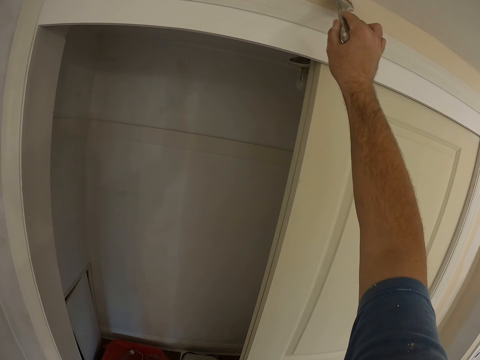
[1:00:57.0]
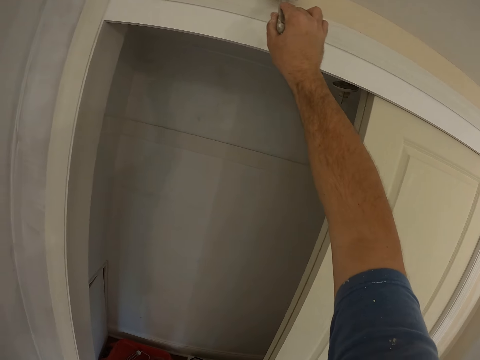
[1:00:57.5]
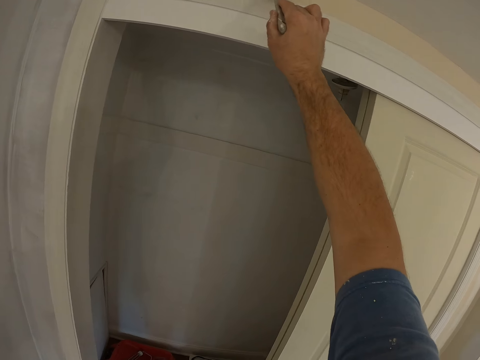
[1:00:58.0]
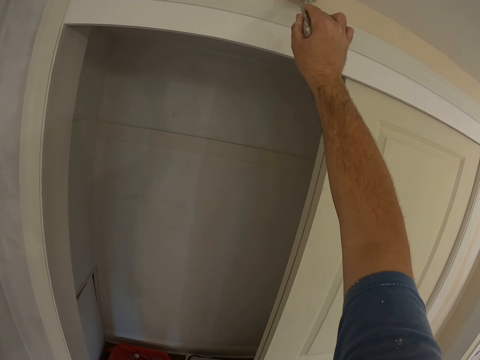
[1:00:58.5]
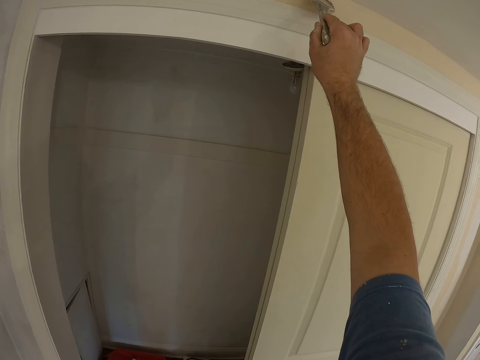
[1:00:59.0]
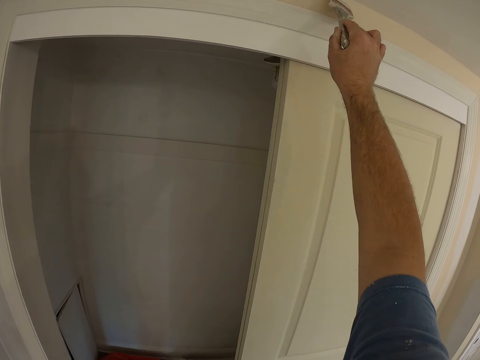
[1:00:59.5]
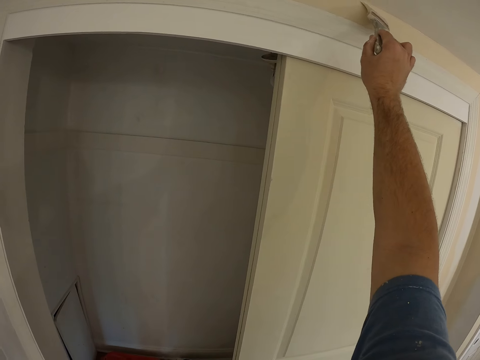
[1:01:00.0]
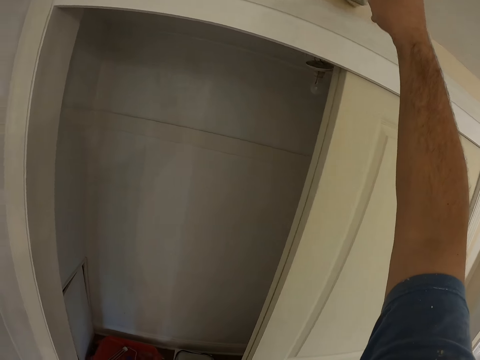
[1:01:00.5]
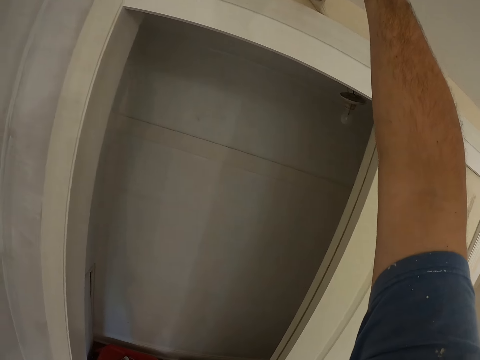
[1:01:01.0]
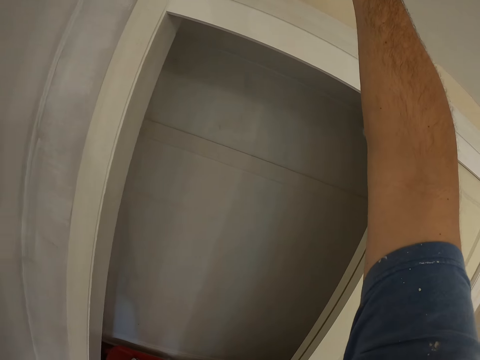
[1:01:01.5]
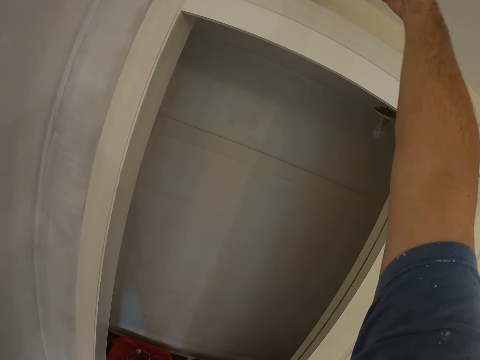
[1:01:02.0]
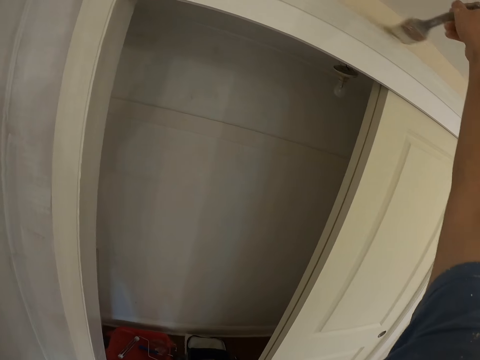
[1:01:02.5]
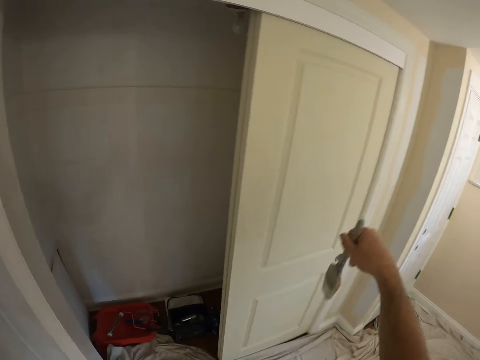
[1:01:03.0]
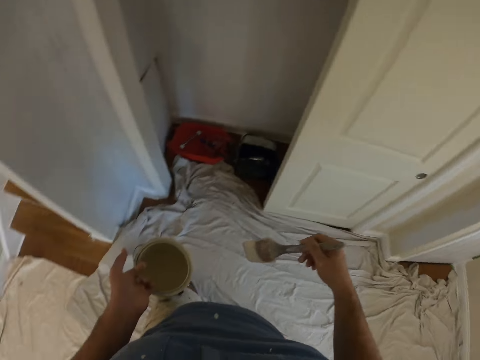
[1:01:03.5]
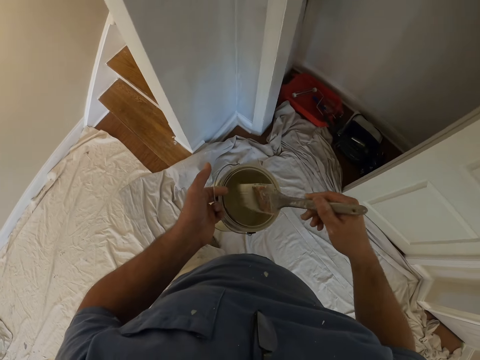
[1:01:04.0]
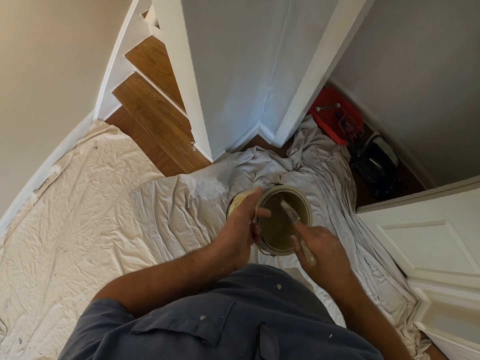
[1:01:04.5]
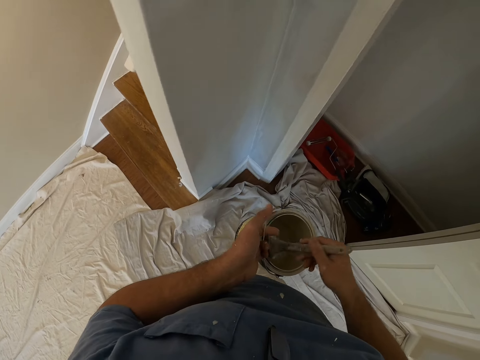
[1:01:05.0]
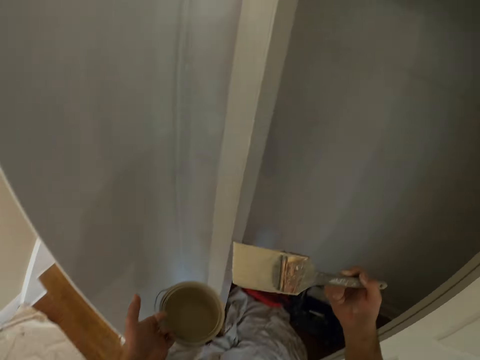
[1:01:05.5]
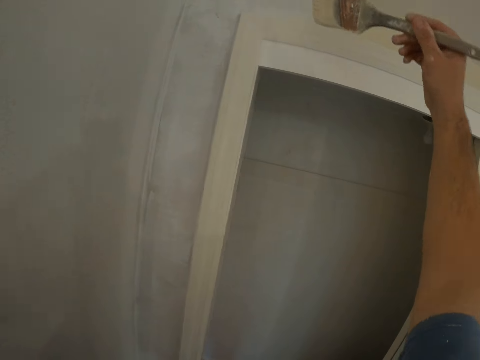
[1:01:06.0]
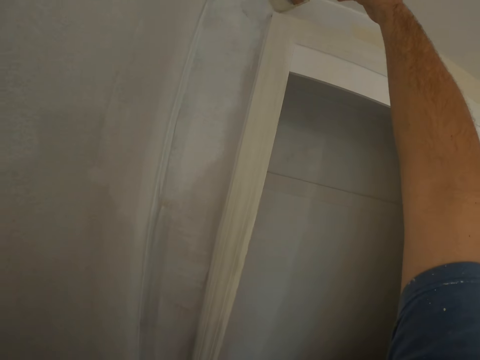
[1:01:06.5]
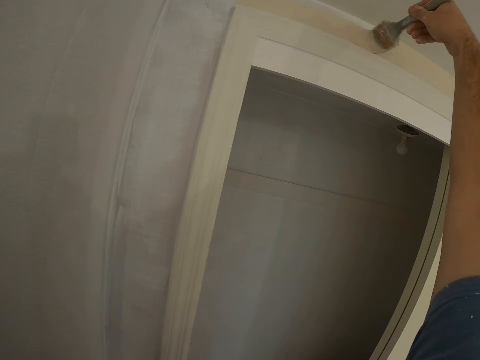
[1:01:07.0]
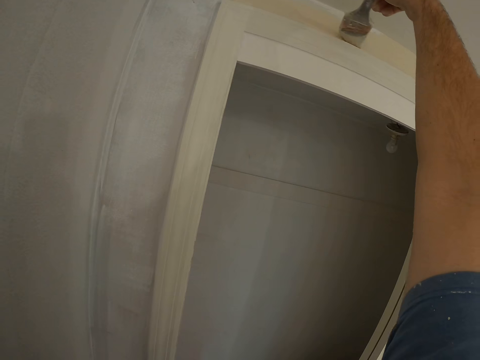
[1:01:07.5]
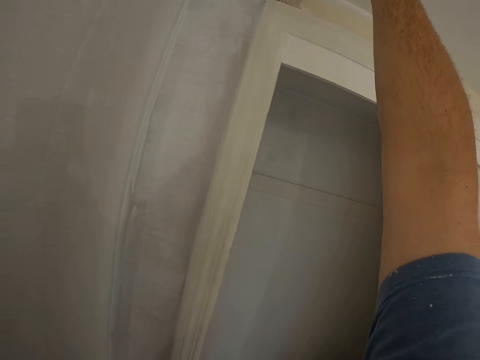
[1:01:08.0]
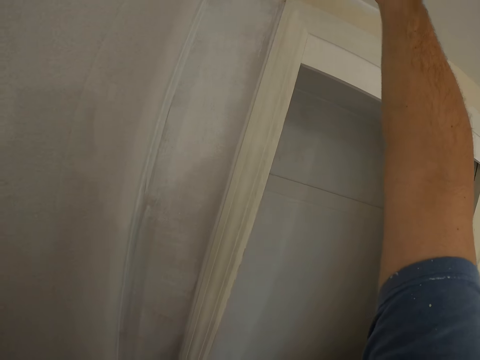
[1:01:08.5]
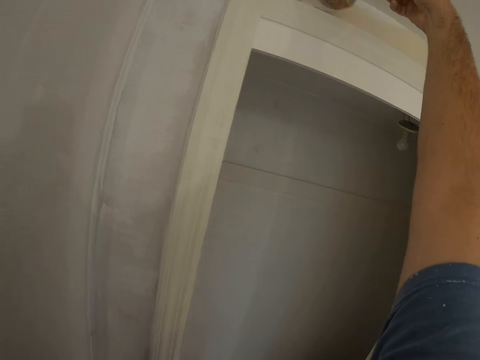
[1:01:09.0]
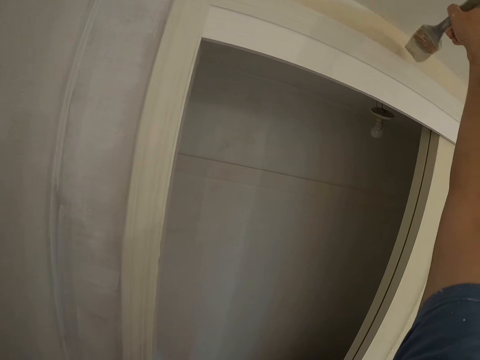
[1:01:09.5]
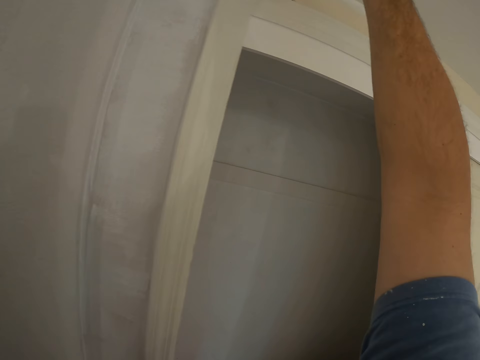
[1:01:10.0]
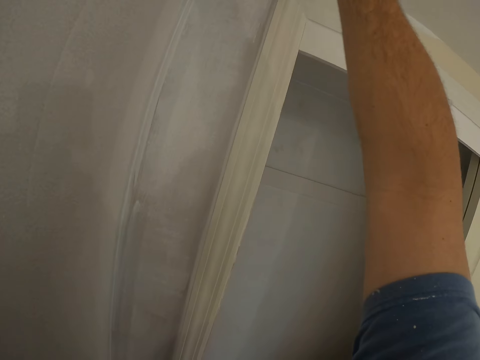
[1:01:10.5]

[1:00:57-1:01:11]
The camera wearer takes some paint from the paint can with the paint brush. They paint the wall with the paint brush.

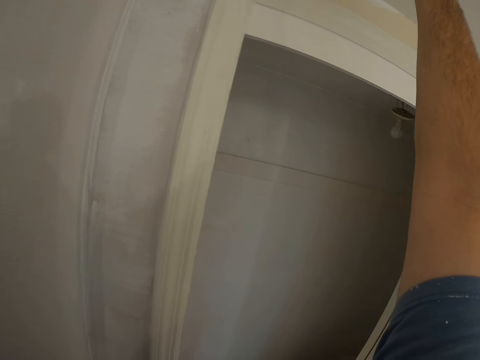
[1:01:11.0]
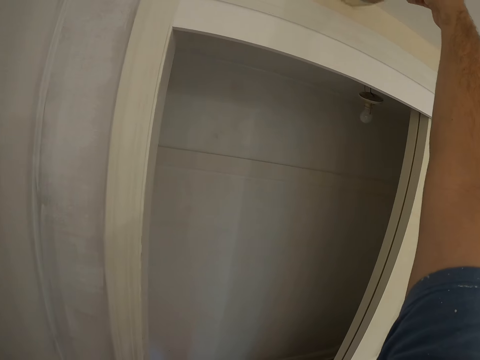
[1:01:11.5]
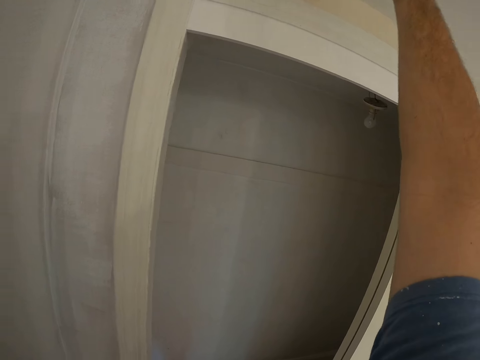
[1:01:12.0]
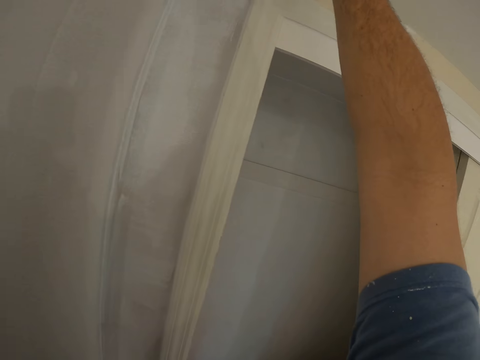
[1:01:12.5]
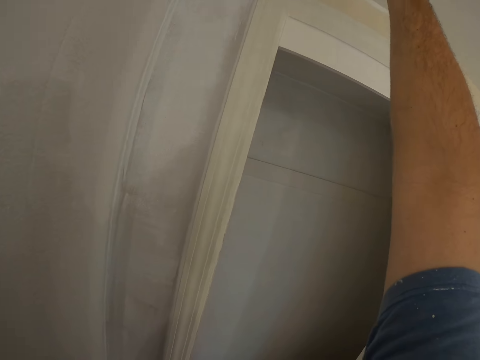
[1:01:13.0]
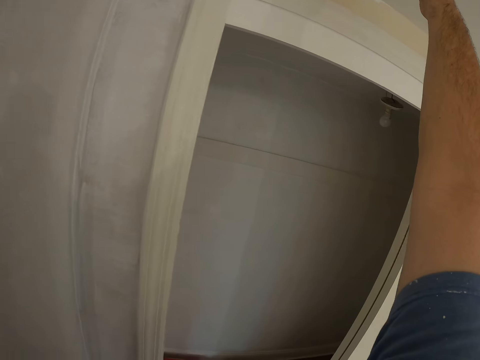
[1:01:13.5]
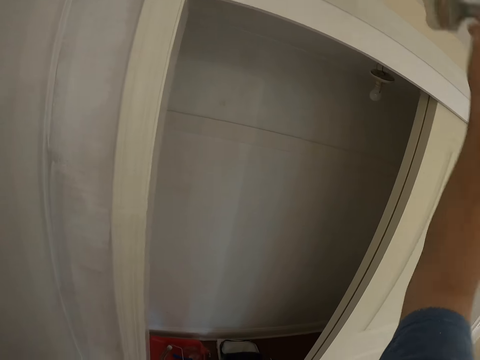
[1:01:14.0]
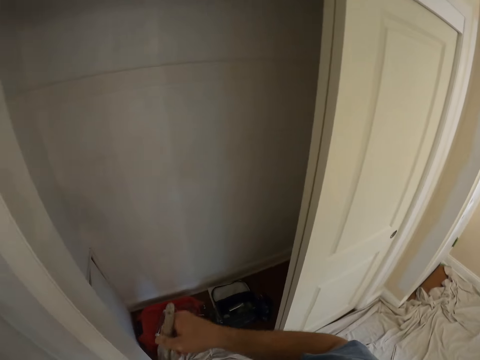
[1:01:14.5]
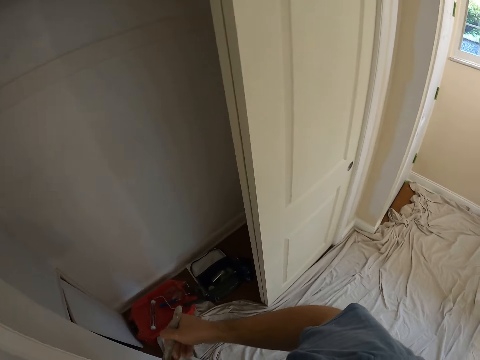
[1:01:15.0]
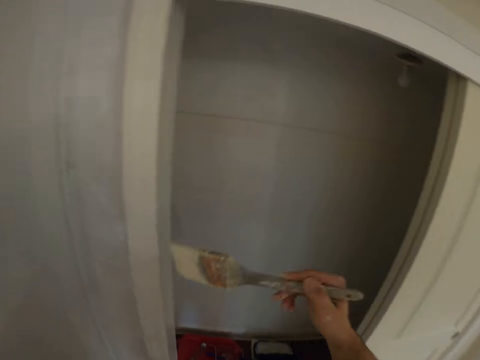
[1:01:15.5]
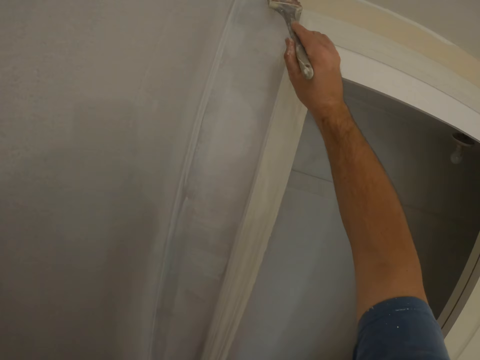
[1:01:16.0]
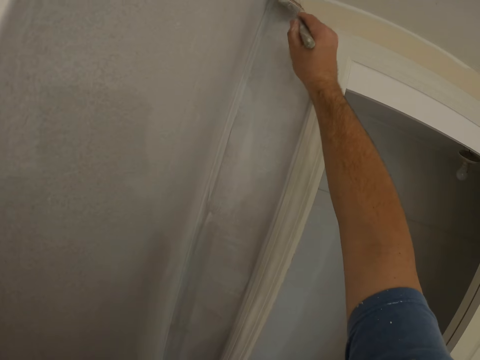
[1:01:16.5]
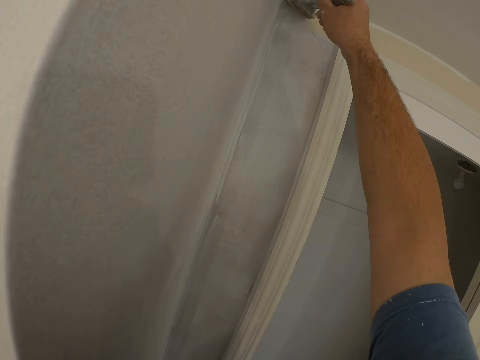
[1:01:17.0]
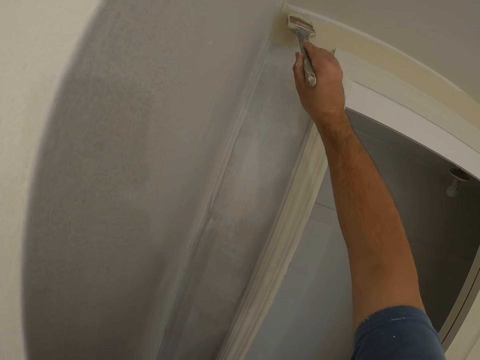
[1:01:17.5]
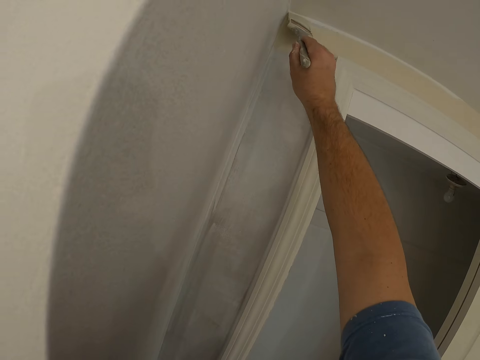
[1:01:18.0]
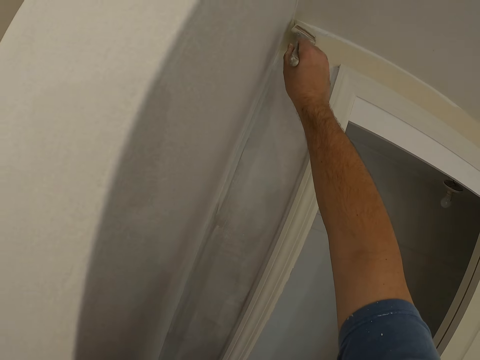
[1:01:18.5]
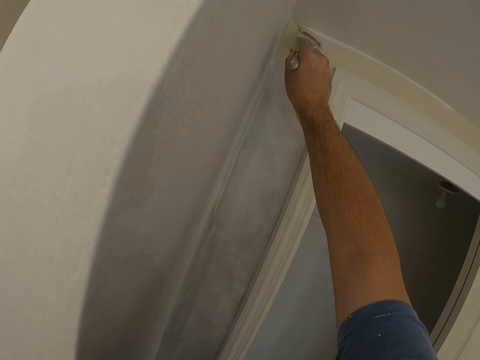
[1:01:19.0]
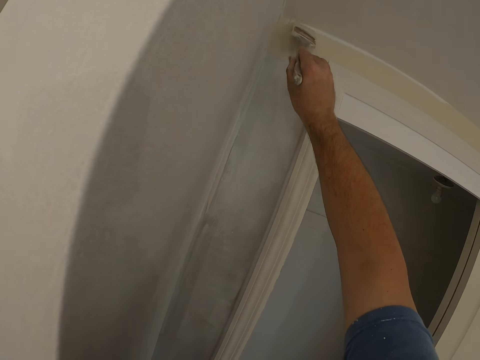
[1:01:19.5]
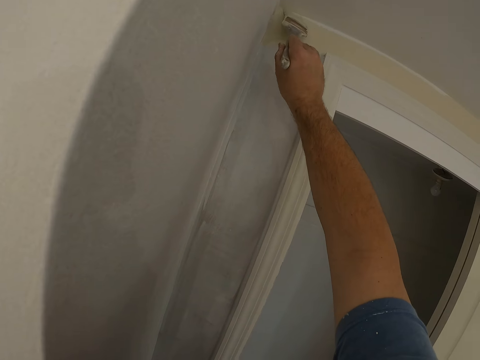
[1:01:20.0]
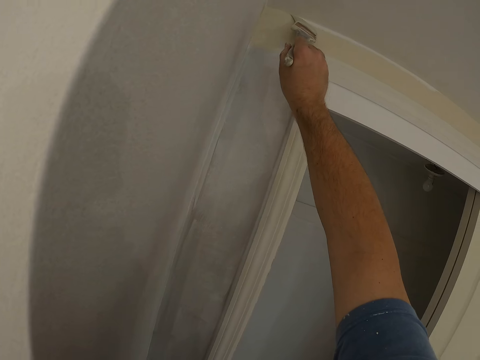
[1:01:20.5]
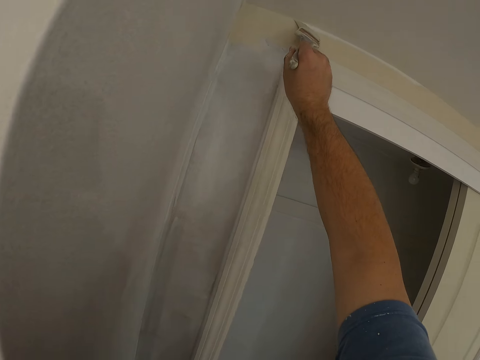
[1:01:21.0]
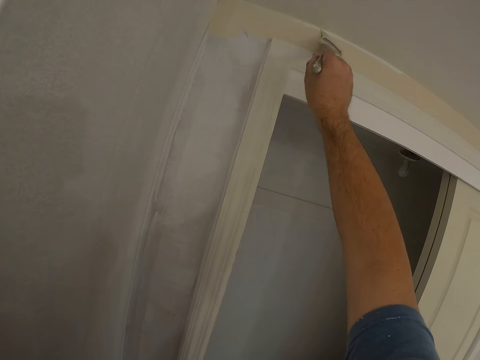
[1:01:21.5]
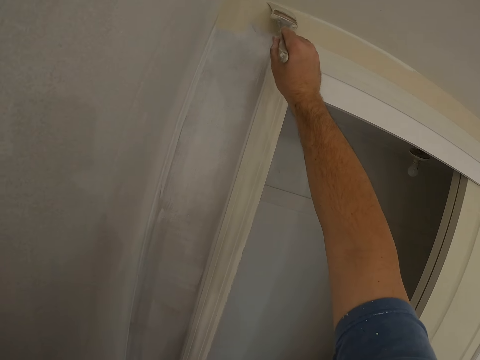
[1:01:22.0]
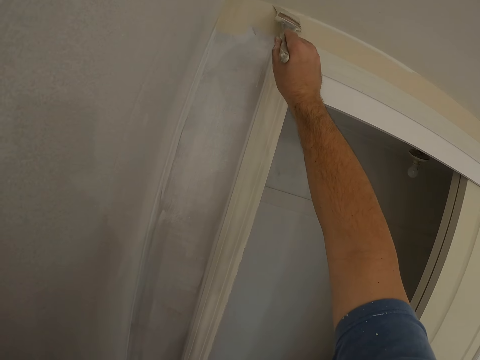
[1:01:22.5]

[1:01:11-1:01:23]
The camera wearer takes some paint from the paint can with the paint brush. They paint the wall with the paint brush.
